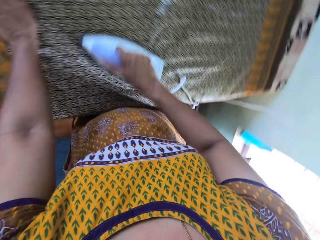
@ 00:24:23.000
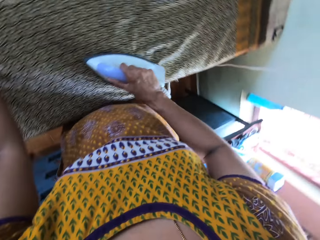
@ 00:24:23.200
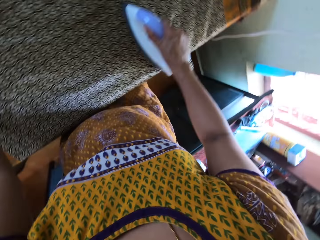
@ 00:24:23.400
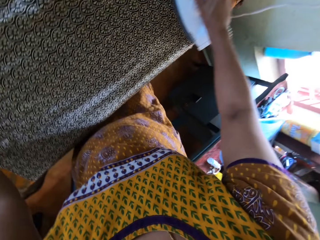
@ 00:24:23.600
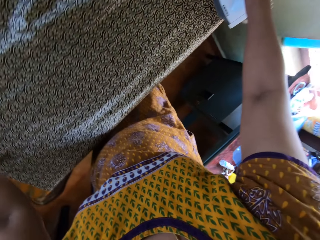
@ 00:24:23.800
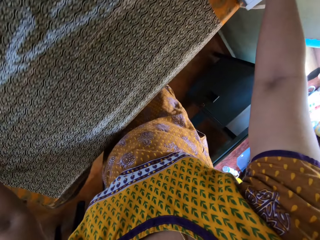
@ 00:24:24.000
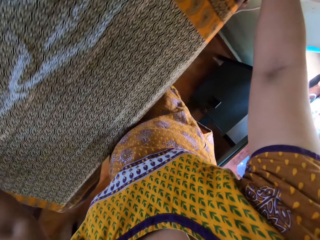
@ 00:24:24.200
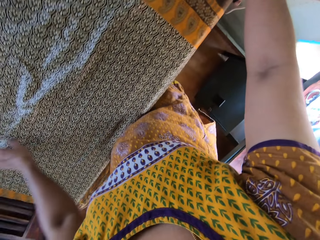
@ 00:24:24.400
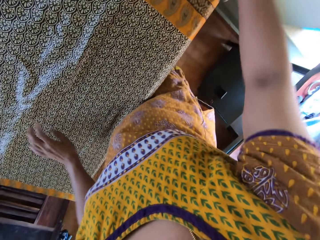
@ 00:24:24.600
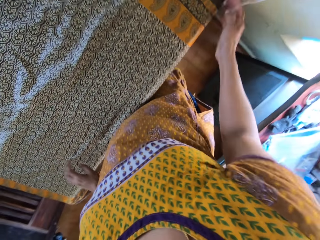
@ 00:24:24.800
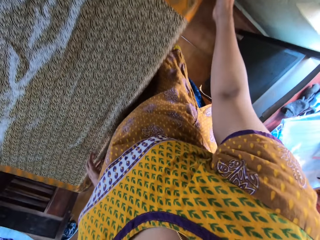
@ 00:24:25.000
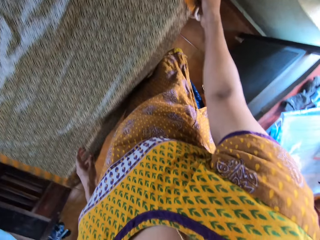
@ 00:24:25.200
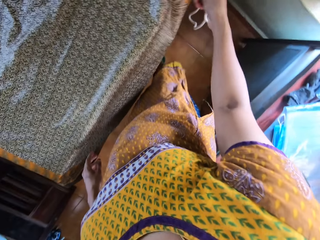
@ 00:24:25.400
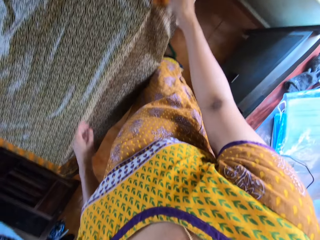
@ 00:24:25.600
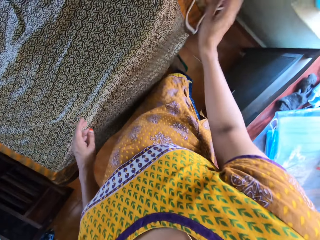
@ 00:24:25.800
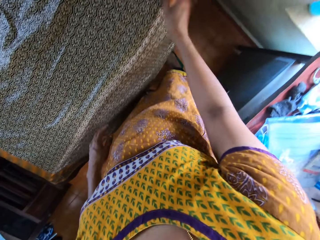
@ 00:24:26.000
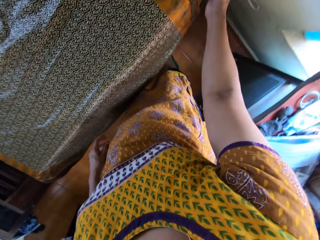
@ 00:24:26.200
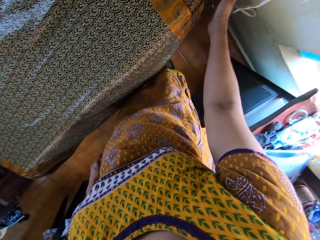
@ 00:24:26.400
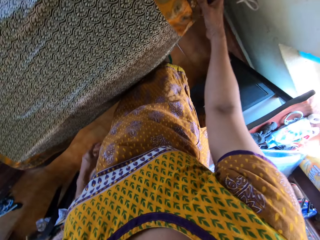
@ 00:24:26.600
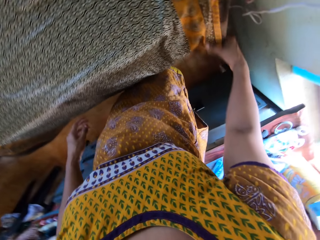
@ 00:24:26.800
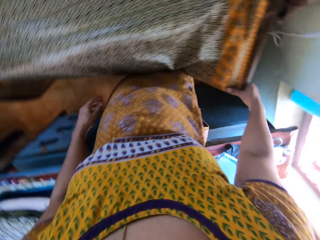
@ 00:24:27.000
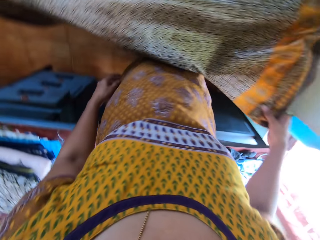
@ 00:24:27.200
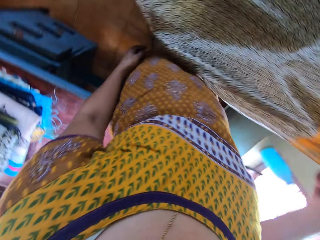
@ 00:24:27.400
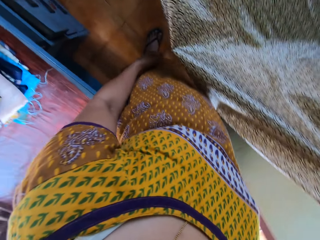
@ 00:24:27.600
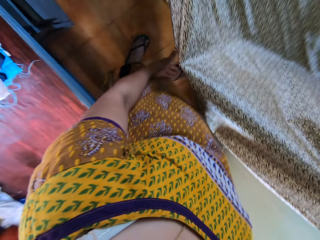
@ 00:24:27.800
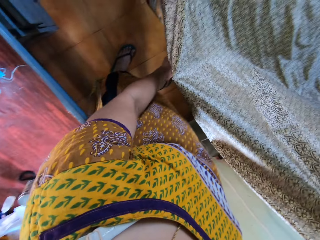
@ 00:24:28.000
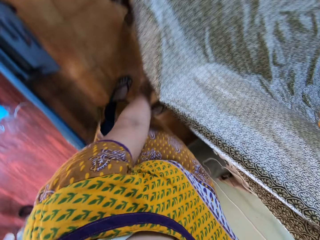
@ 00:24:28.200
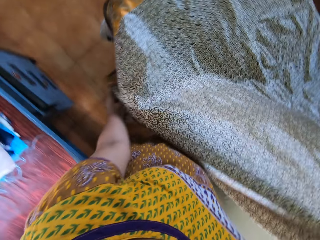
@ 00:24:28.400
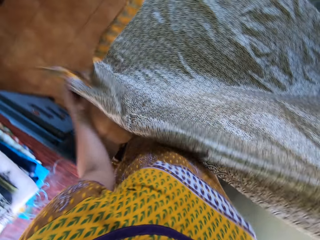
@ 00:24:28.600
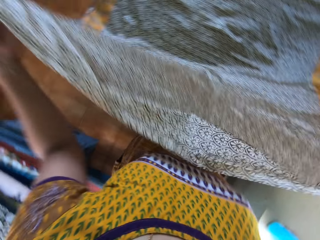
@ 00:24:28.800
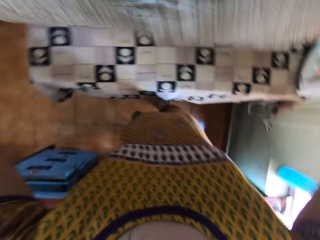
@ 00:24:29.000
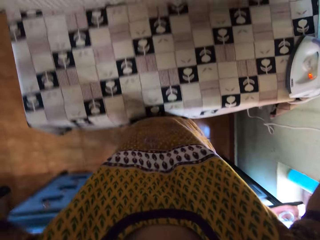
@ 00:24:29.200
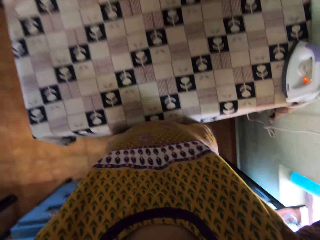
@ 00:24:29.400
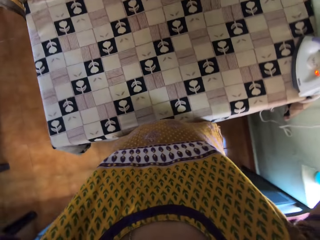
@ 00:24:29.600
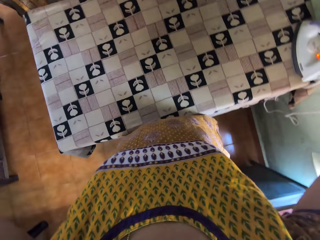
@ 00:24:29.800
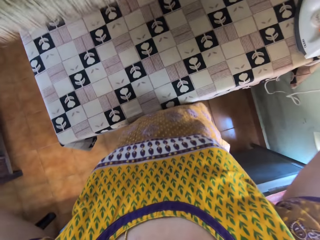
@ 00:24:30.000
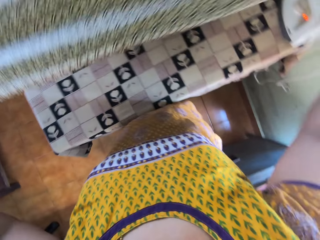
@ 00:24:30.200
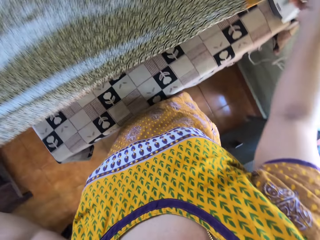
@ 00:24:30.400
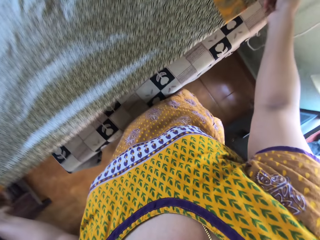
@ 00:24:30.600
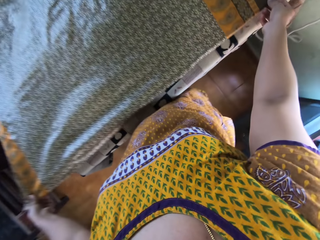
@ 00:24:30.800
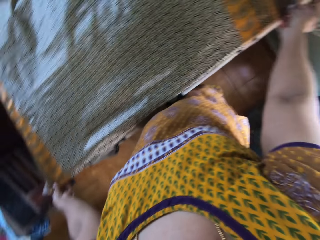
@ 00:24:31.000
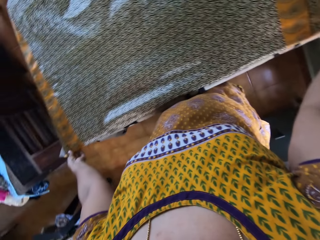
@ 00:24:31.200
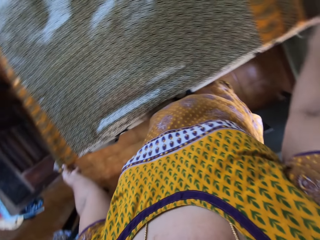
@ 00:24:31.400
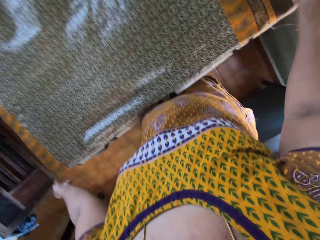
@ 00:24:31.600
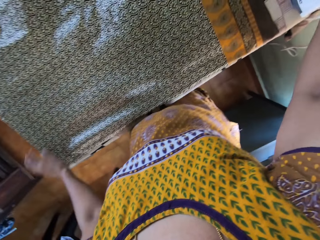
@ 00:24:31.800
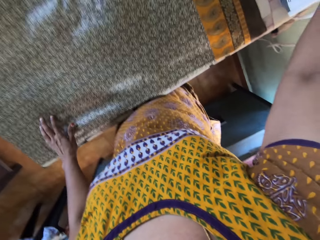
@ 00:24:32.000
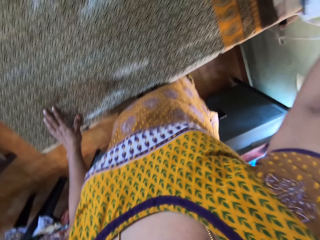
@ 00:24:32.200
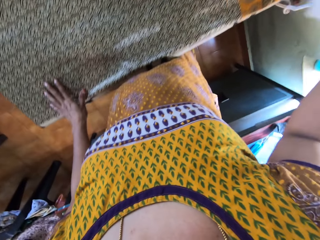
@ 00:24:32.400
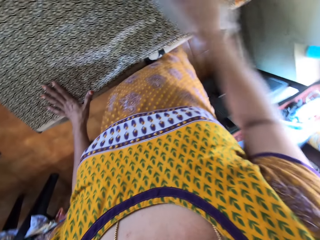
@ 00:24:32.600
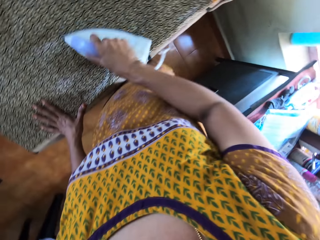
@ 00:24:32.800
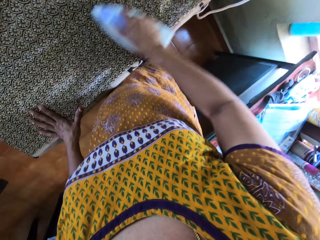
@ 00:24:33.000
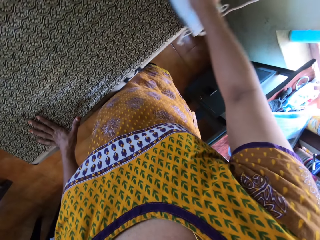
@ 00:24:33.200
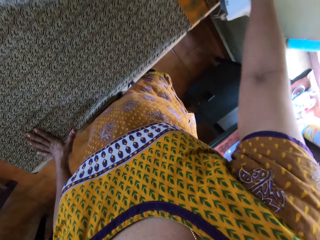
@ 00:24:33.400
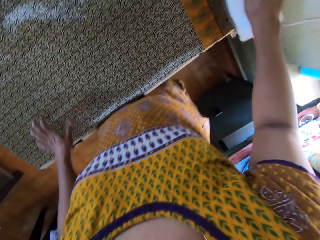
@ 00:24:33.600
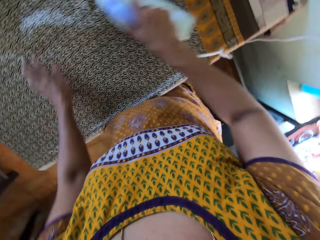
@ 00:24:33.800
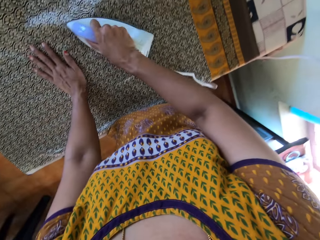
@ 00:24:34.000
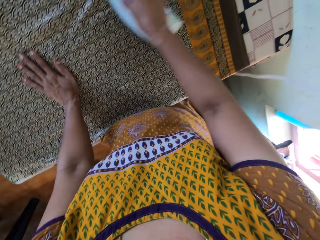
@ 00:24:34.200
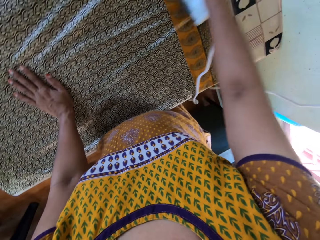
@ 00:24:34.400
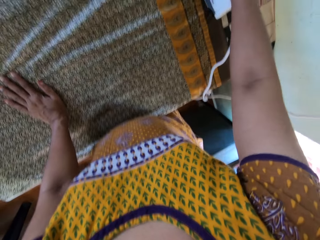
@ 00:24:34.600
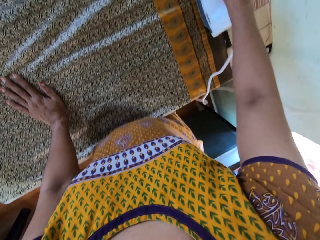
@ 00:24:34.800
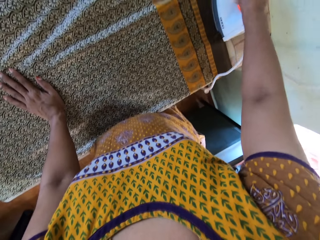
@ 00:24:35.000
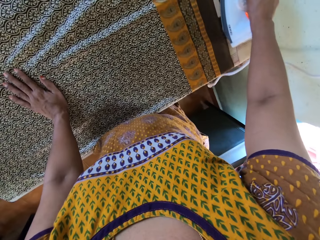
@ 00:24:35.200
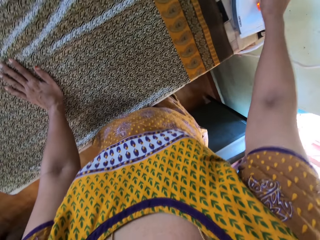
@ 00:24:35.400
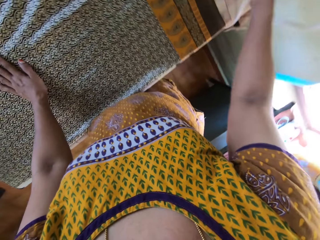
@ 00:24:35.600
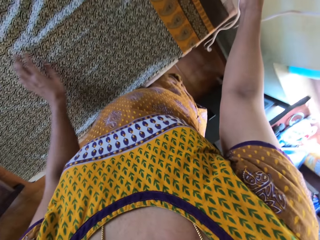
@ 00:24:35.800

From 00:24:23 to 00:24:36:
The camera wearer places the iron in her right hand on the table. She moves the cable of the iron with her right hand. She spreads the piece of cloth on the table. She moves the fabric on the table with both hands. She picks up the iron from the table with her right hand. She places her left hand on the fabric. She irons the fabric on the table with the iron in her right hand. She moves her left hand around the fabric on the table.

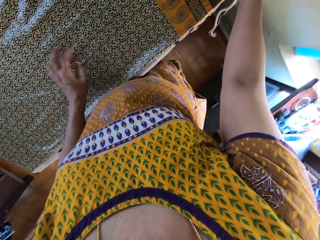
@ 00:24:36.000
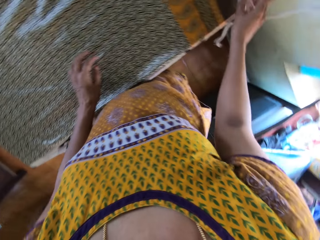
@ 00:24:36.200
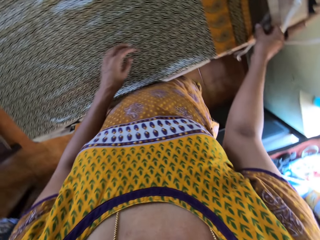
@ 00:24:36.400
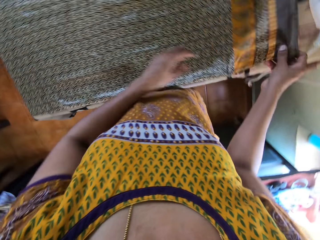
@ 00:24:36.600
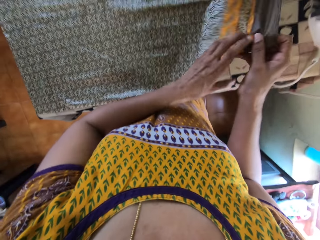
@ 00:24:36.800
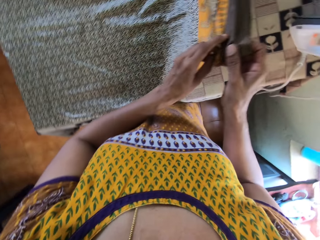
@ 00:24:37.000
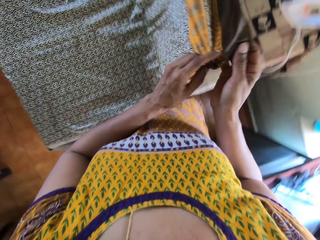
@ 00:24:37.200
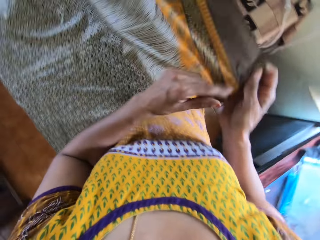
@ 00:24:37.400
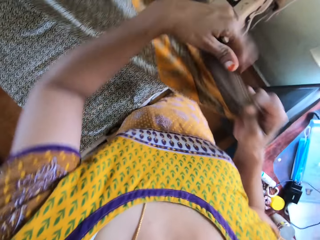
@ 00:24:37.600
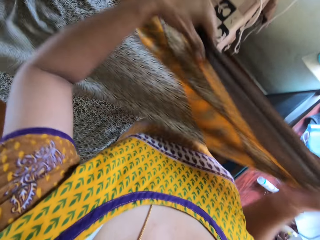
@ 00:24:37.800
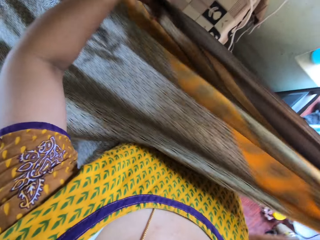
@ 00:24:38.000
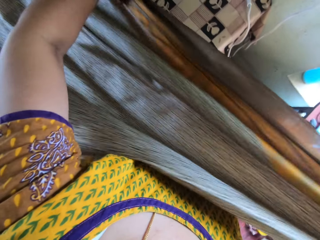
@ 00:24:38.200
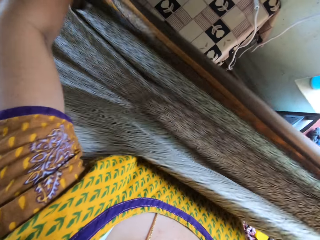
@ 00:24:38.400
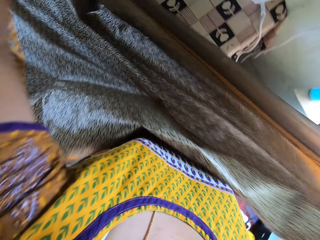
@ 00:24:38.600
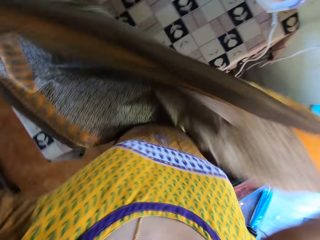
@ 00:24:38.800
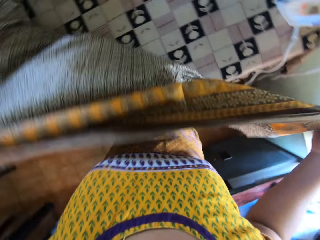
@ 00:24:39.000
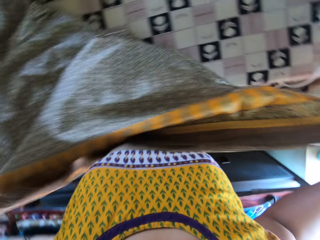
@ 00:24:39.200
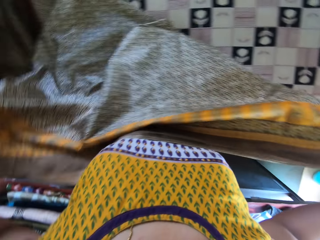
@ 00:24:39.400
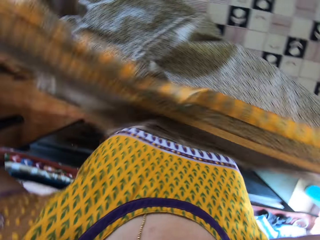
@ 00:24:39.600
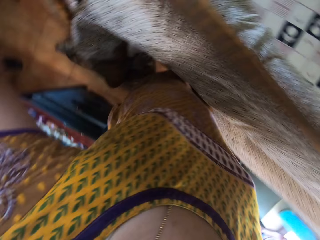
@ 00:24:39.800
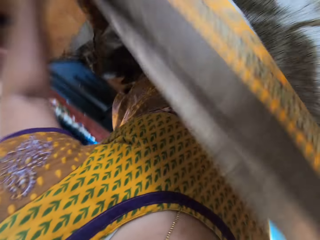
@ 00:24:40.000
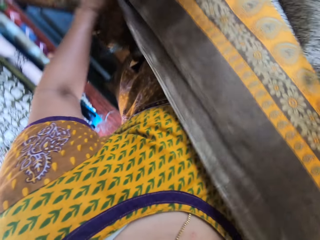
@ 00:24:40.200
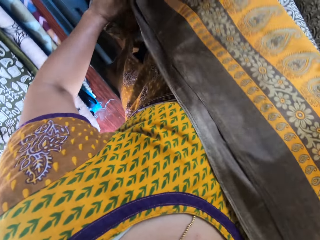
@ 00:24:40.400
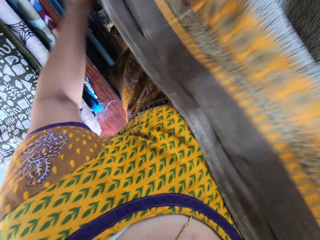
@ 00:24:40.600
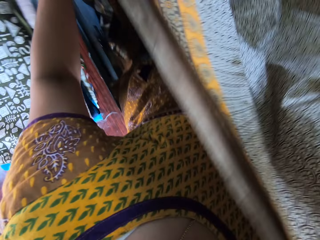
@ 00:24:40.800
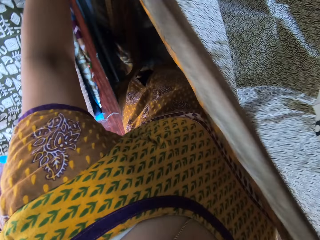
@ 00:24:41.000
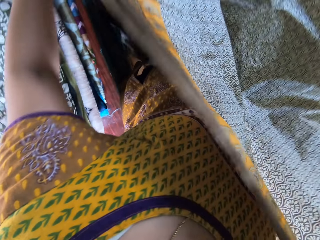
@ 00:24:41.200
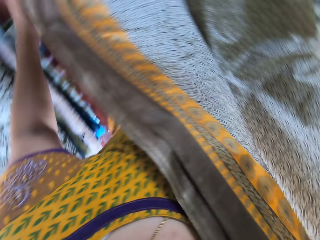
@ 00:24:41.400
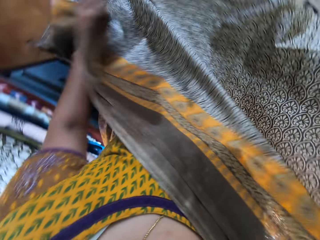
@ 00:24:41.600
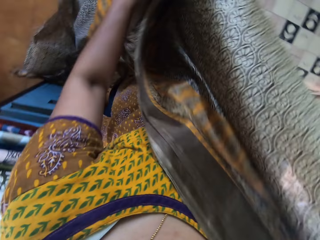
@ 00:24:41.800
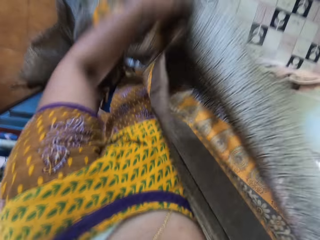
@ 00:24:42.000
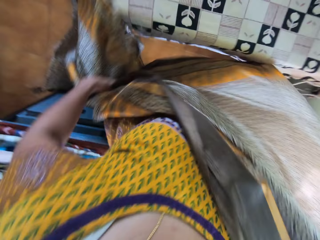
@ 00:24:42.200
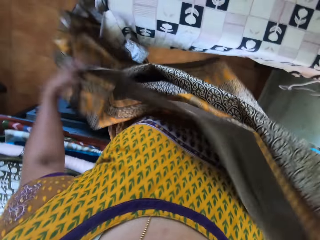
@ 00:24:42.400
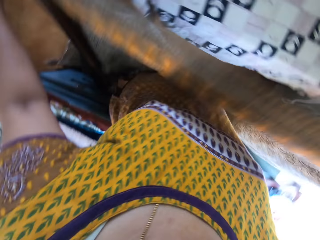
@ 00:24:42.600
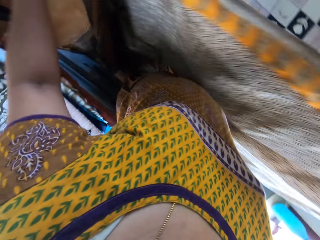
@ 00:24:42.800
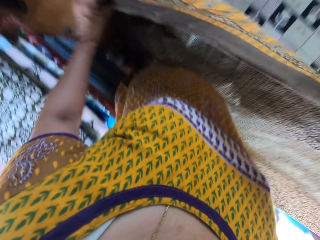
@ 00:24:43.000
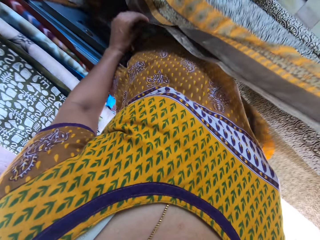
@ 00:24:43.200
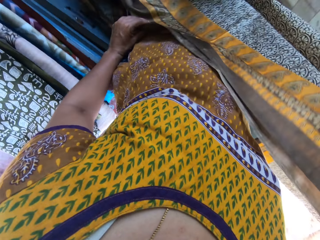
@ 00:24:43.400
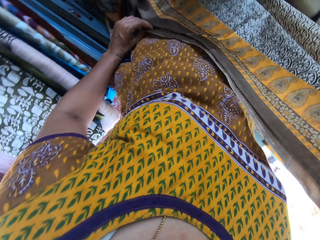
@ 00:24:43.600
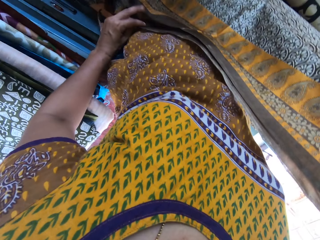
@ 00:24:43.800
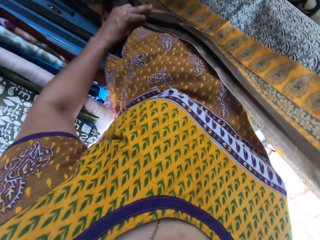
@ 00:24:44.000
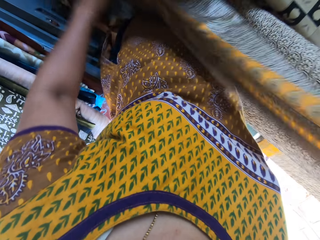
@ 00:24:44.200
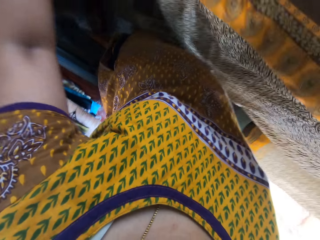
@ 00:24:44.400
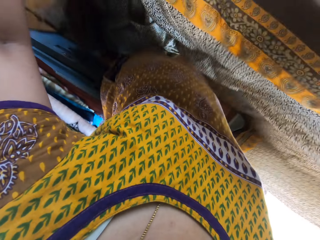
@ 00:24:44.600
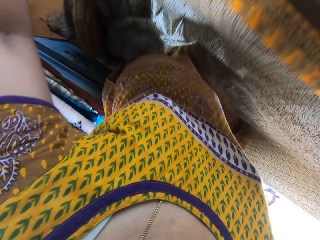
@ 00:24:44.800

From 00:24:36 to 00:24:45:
The camera wearer places the iron in her right hand on the table. She picks up the fabric from the table with her right hand. She holds the piece of cloth with her hands. She adjusts the fabric with both hands. She folds the piece of cloth with her hands.
